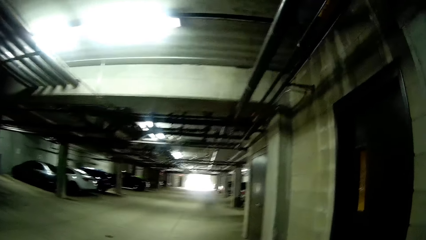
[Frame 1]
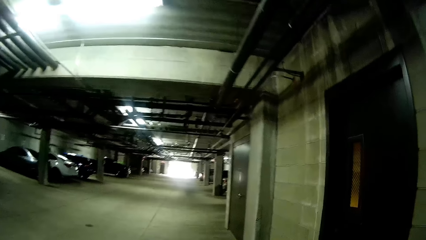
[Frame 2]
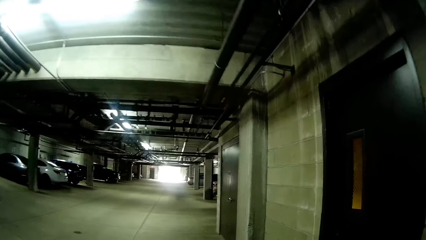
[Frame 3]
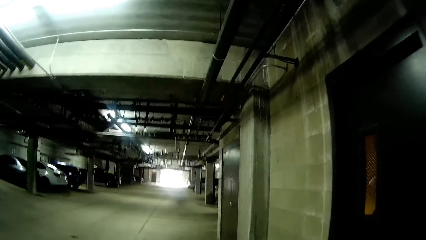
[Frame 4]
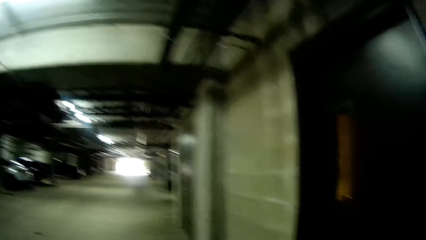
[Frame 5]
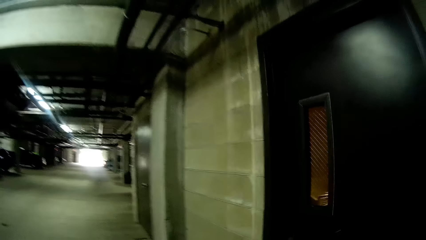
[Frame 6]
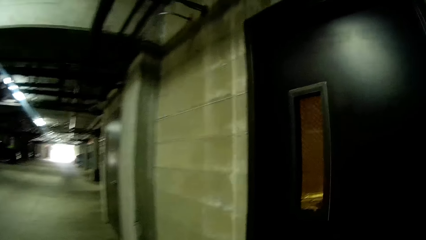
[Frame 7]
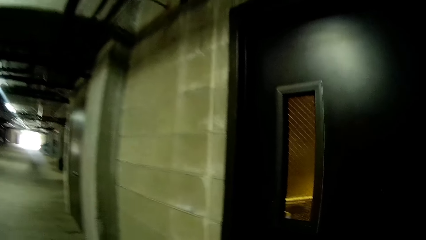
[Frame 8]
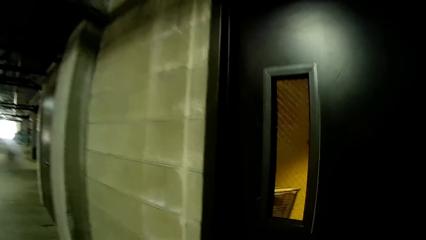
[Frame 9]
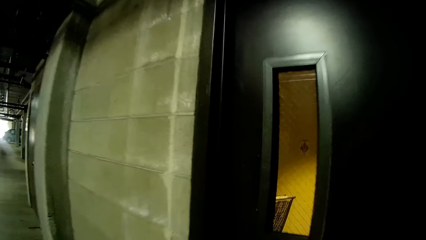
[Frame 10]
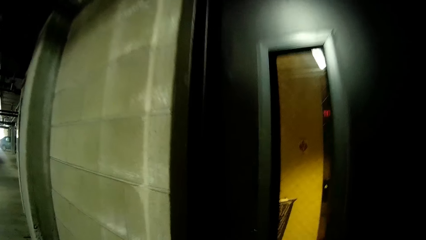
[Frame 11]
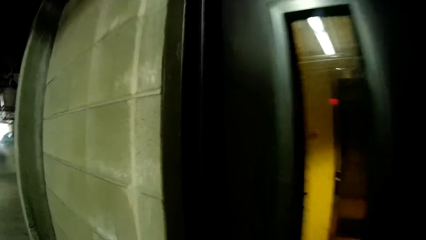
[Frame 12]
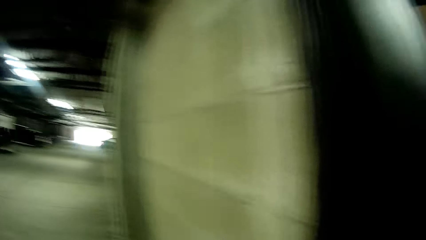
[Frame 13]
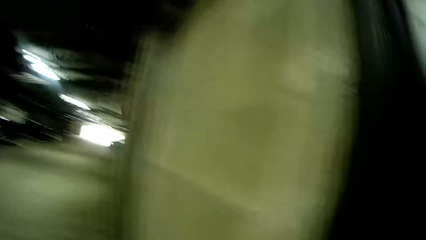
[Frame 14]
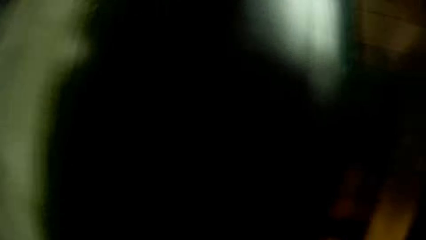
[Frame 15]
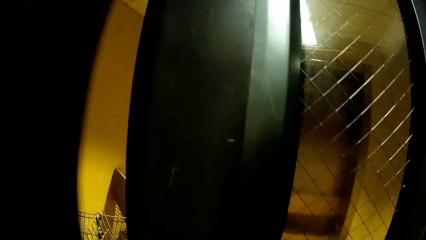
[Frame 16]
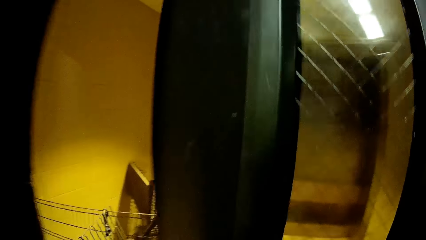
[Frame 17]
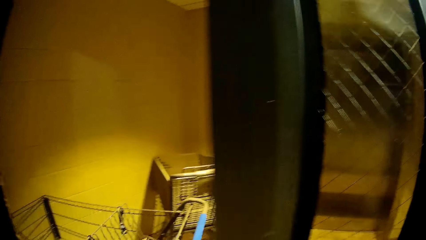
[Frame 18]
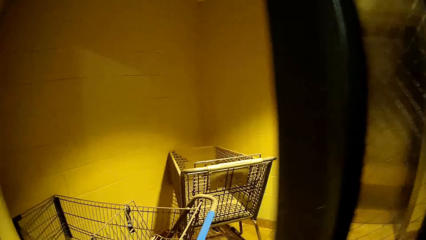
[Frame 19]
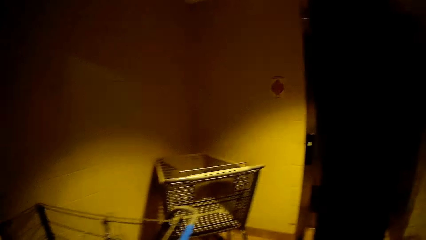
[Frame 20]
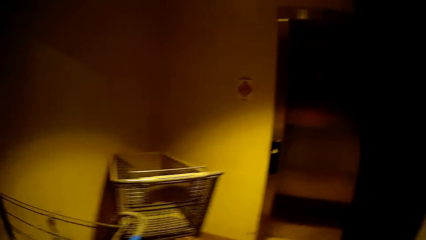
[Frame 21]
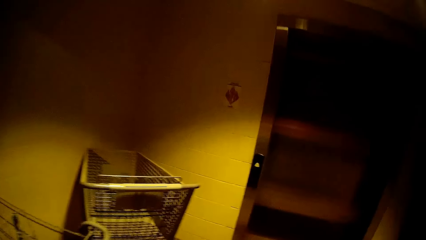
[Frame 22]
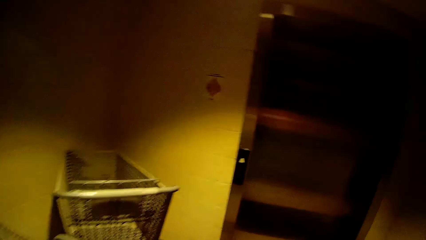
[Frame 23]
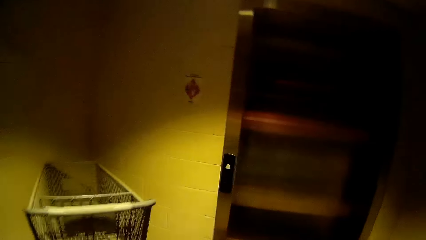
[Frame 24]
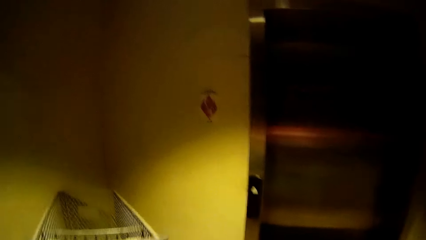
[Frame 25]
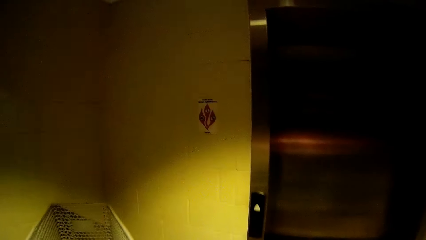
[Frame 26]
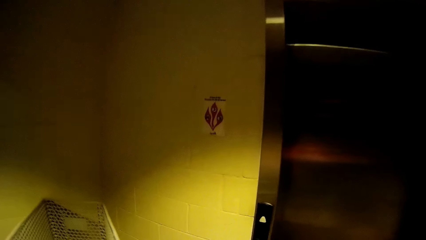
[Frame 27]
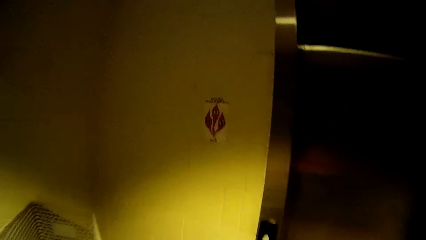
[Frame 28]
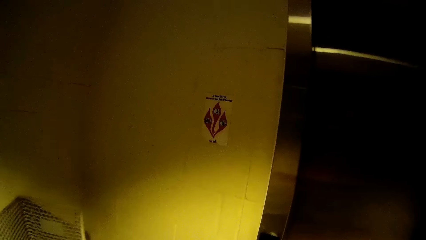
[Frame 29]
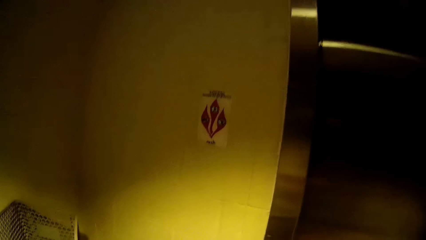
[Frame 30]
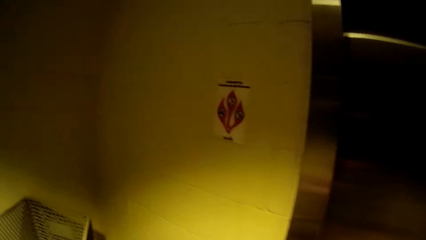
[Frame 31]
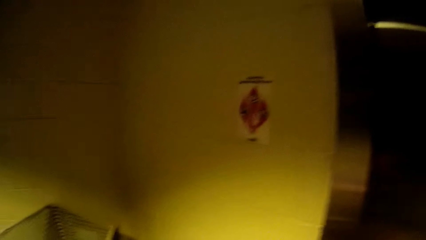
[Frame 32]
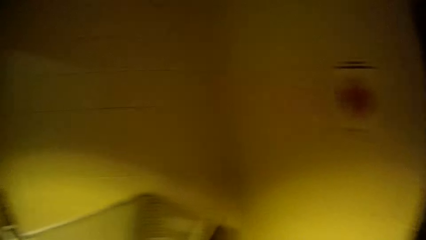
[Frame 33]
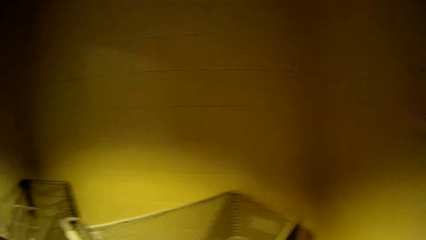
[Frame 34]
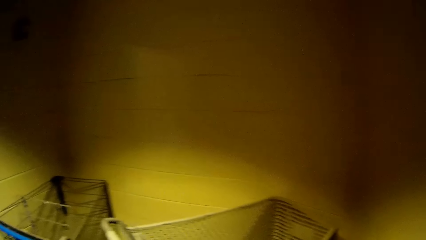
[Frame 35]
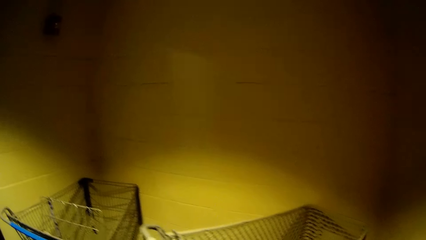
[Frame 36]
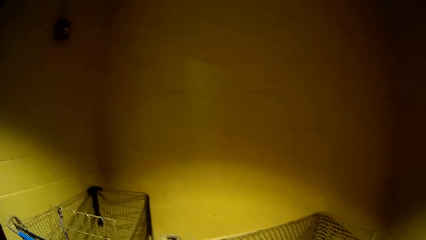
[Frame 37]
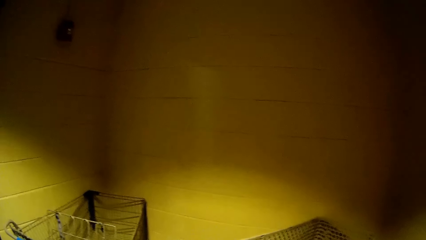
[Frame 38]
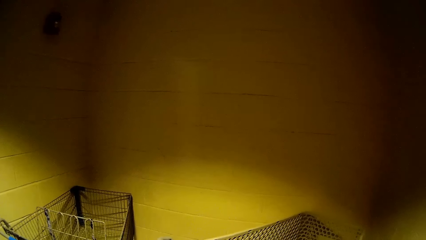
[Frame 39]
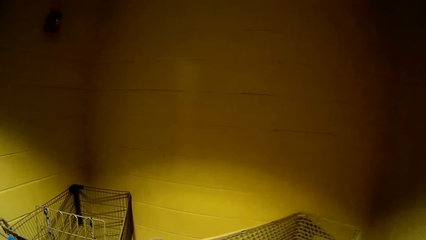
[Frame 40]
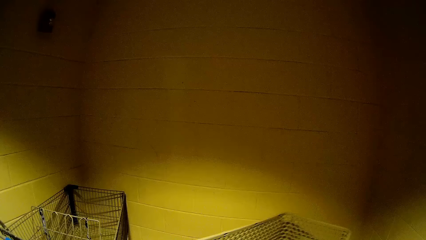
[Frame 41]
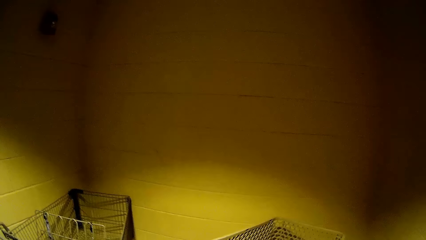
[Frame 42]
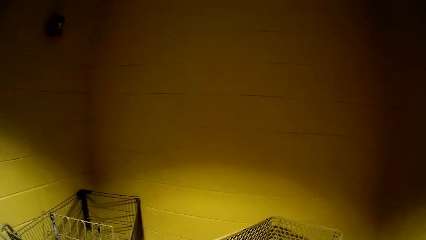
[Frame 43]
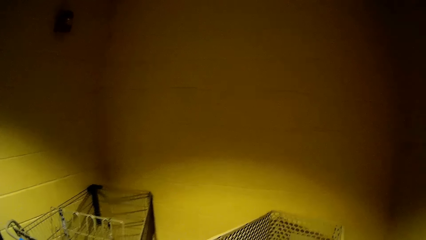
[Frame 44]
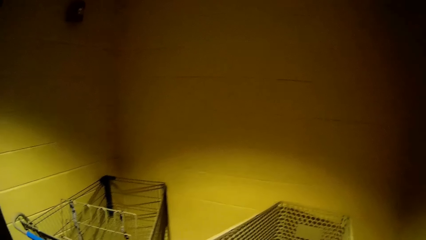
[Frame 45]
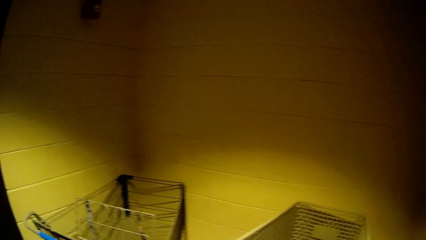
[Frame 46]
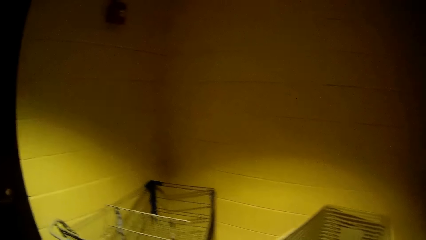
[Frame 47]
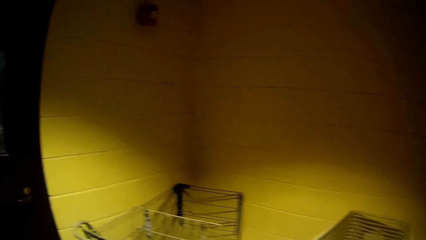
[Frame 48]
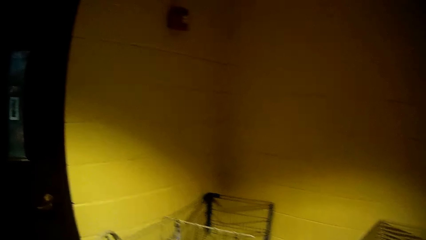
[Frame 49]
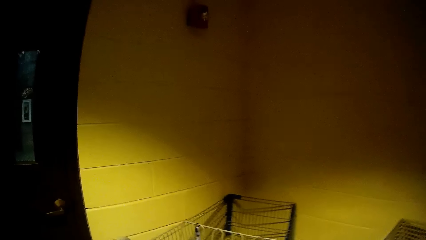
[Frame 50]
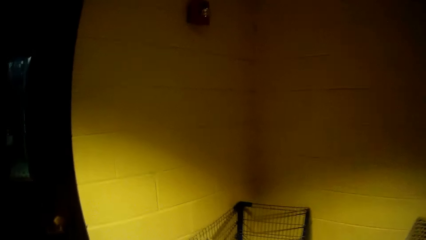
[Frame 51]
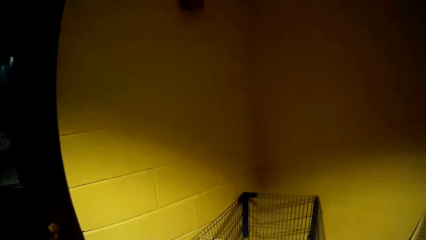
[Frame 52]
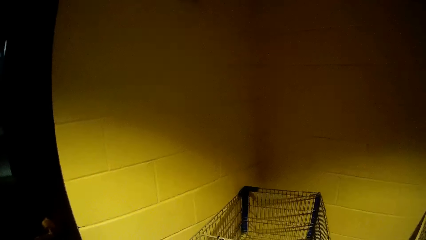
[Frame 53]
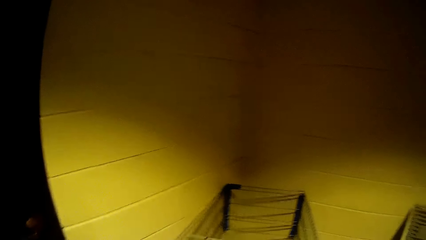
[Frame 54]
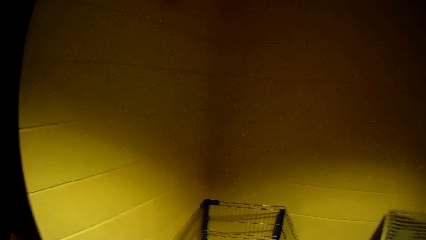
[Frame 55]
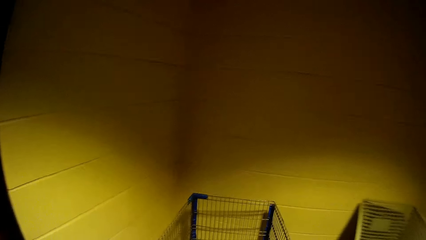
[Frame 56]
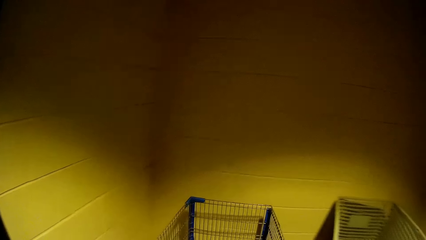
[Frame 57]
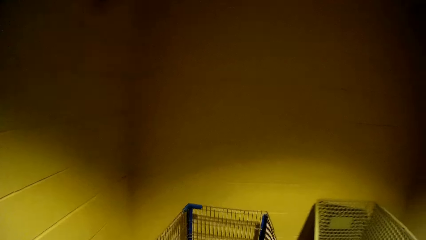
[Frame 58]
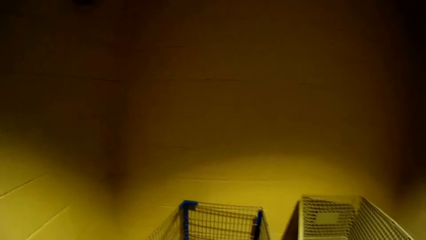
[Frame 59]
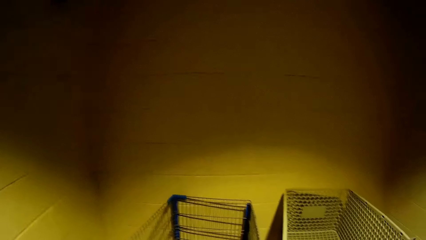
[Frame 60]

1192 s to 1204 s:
The camera wearer opens the building door with her right hand. She walks into a storage room from the car park. She shifts a shopping trolley with her right hand. She shifts the trolley again.
